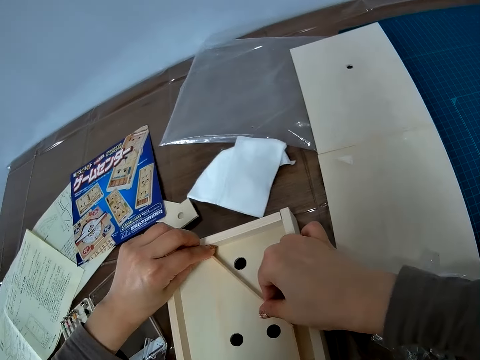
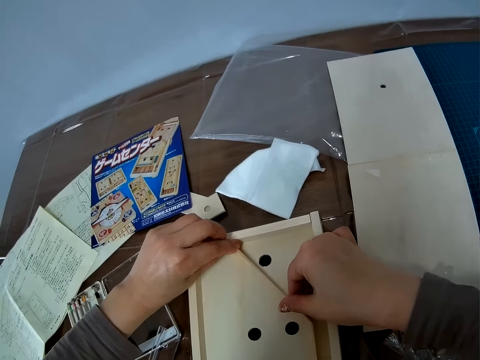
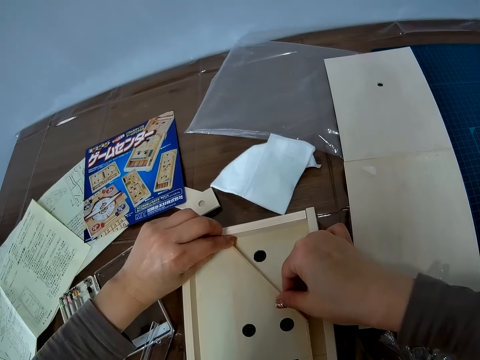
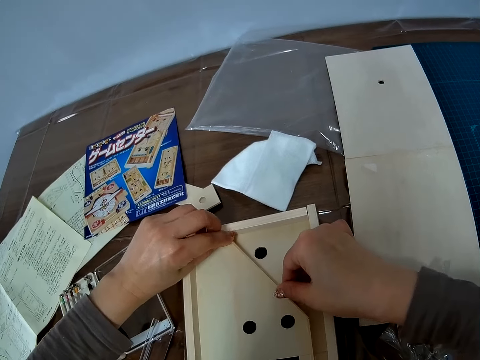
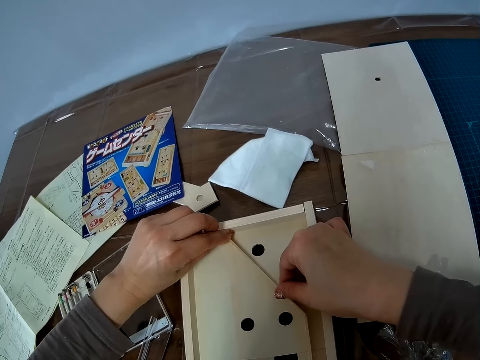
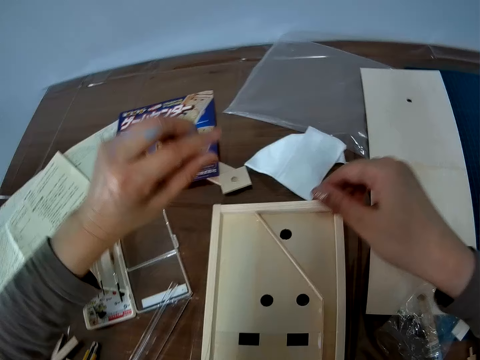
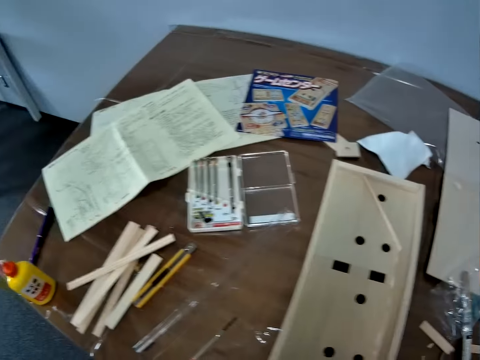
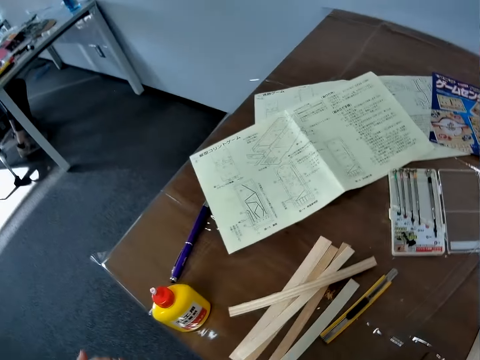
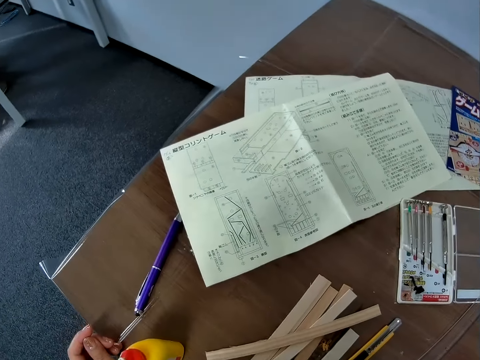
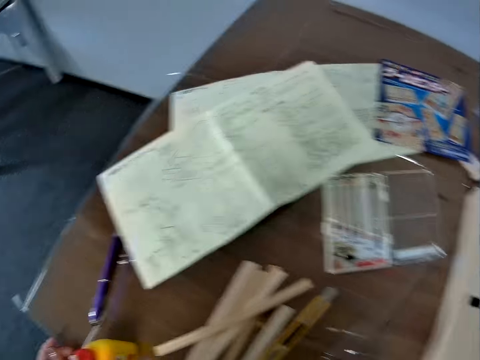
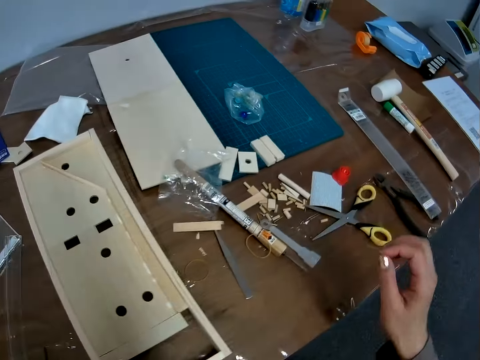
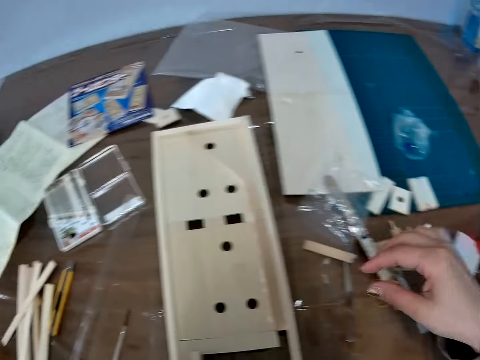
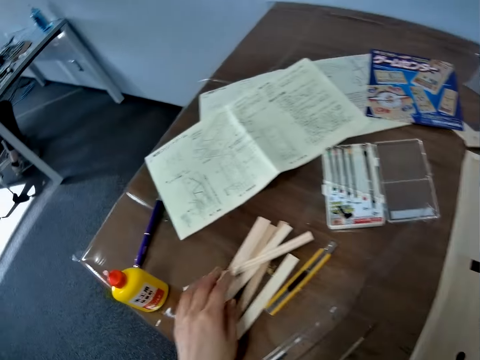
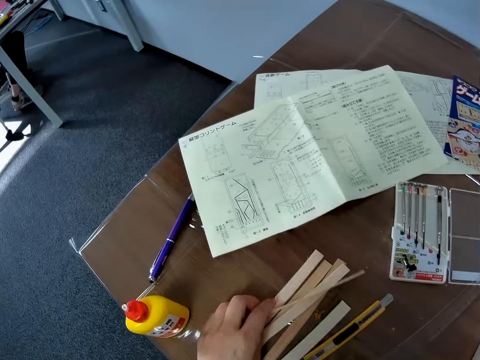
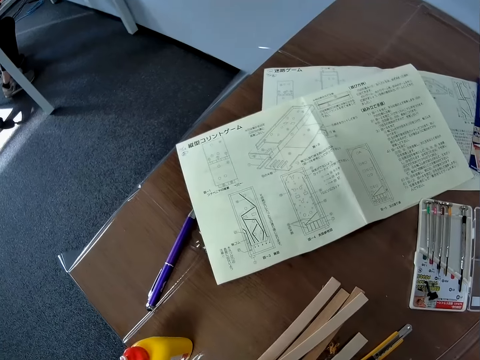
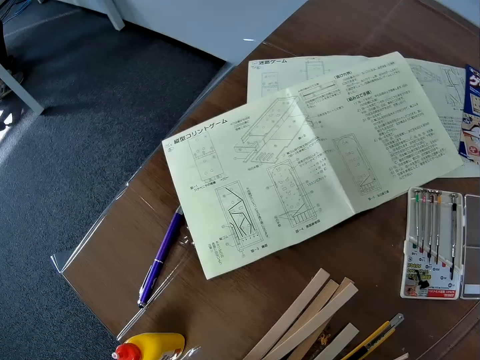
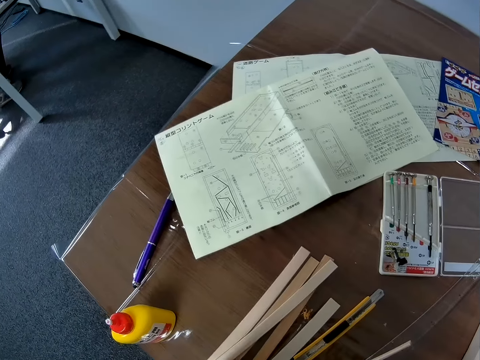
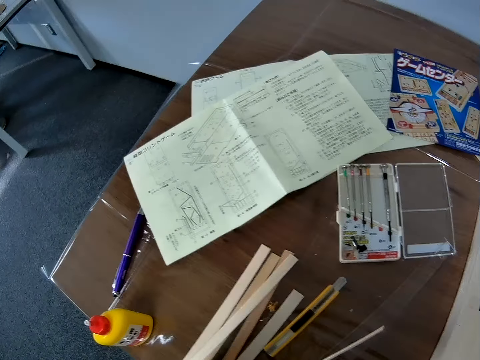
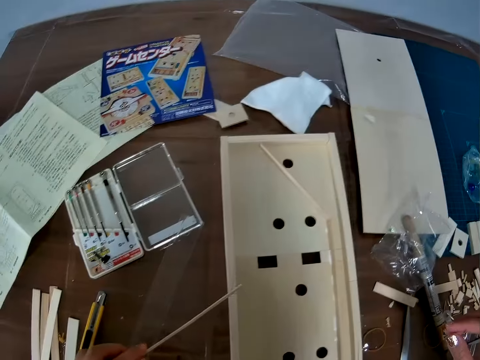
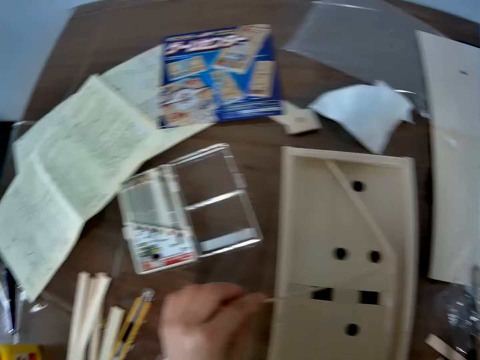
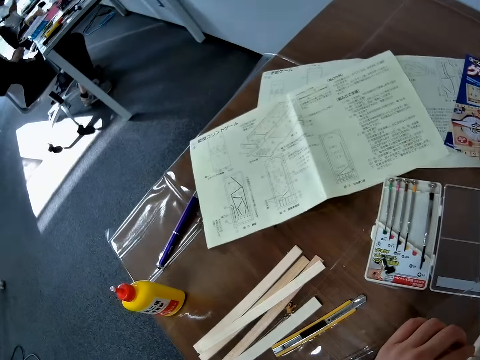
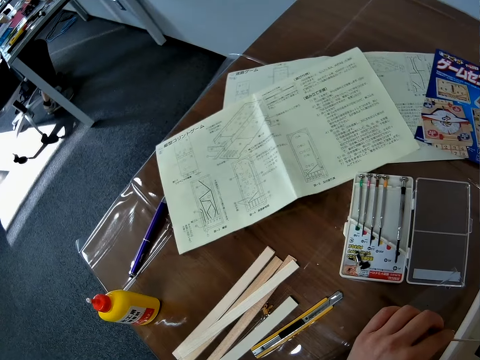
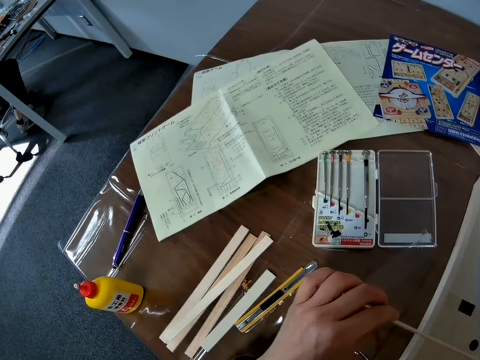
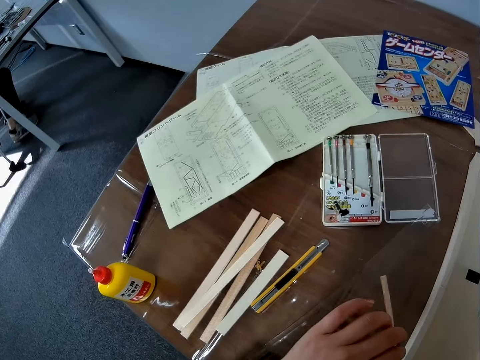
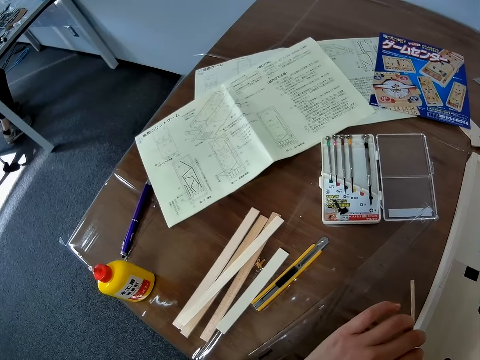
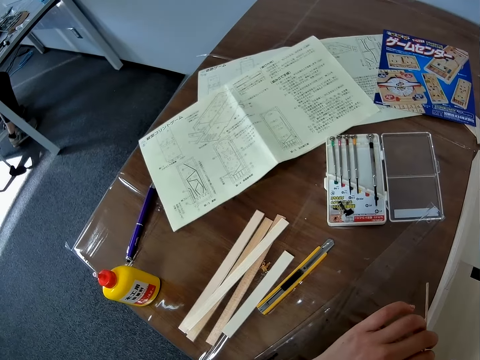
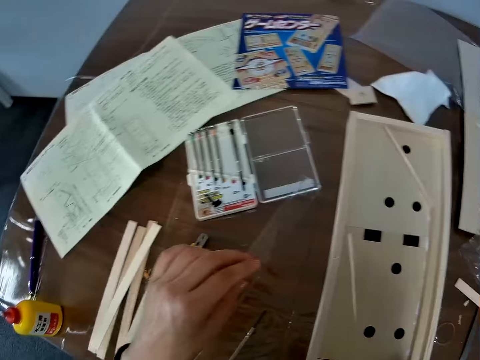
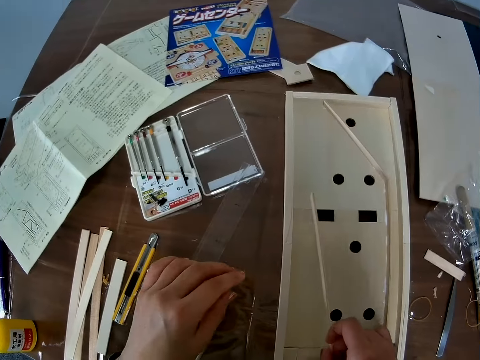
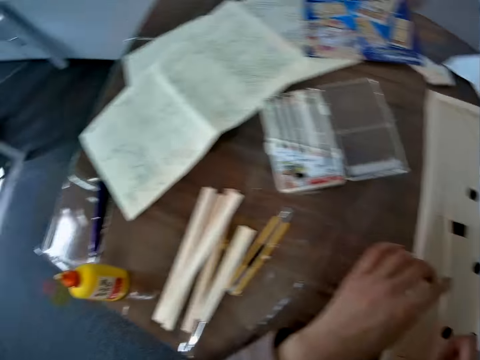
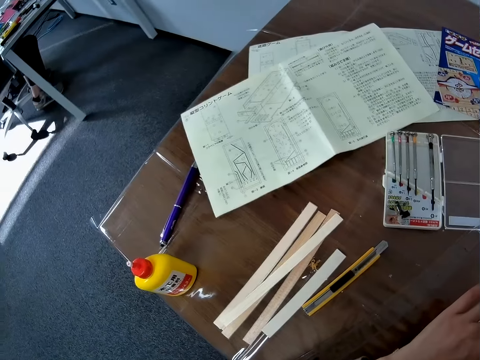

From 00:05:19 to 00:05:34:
The camera wearer looks around the table. They pick up another piece of wood, or woodcraft piece, on the table. They try out the woodcraft piece.

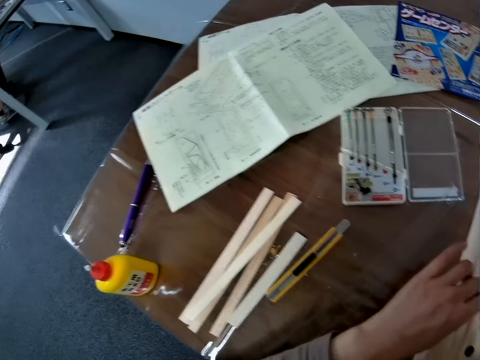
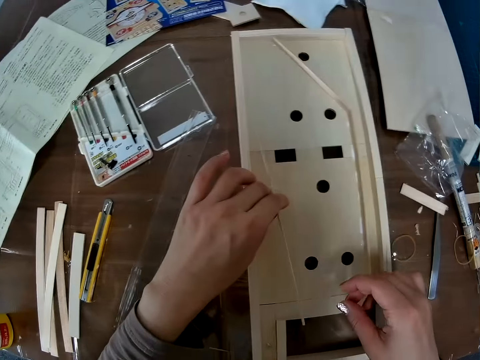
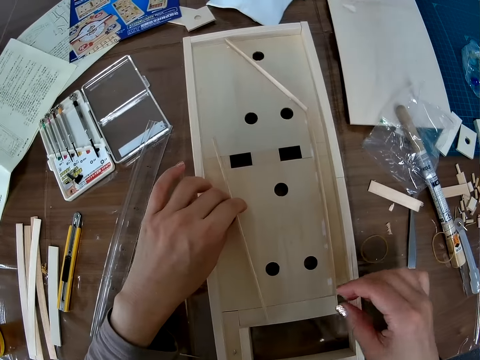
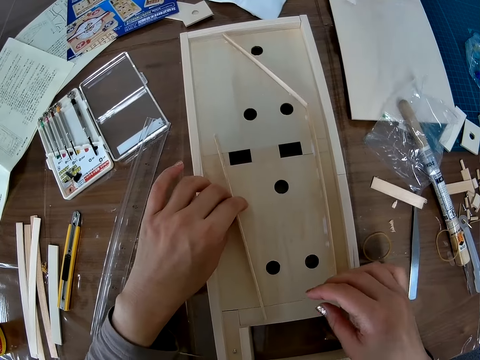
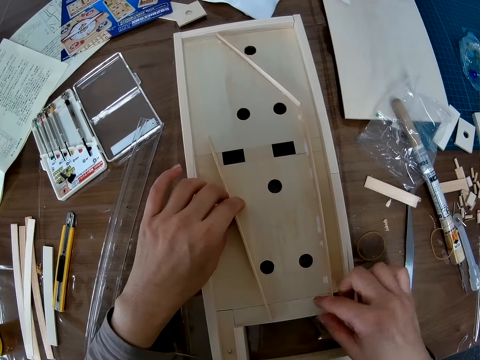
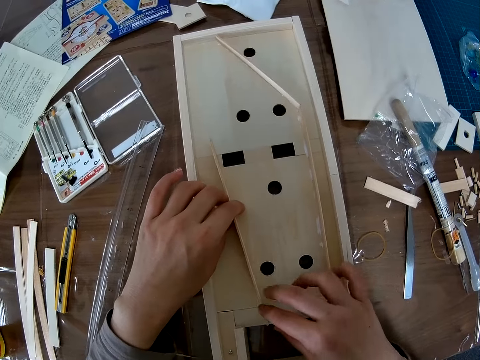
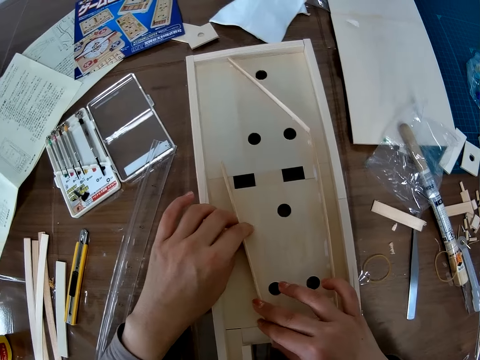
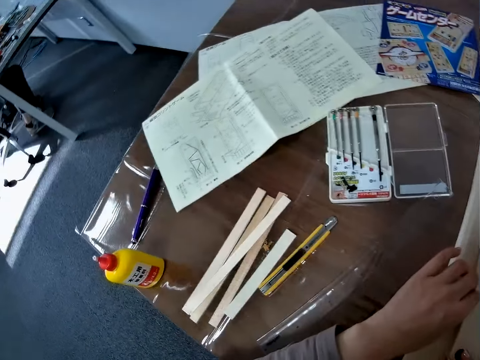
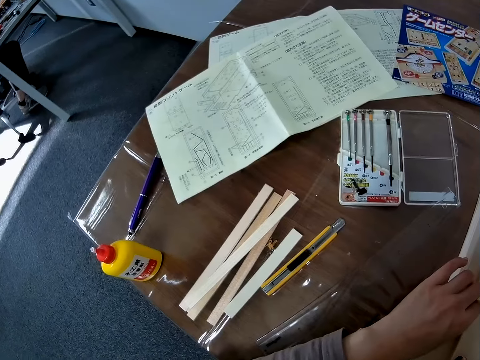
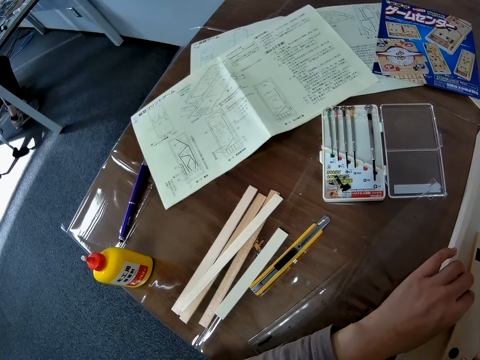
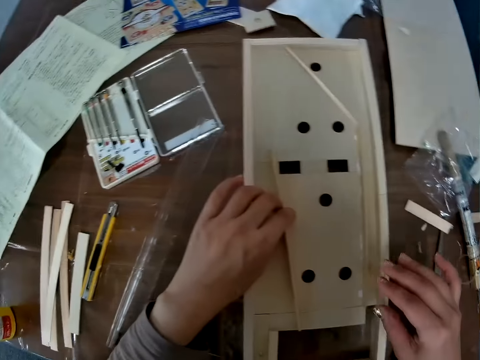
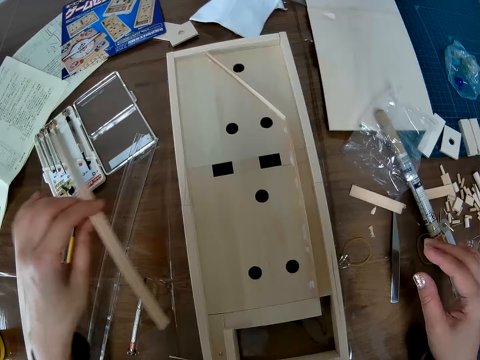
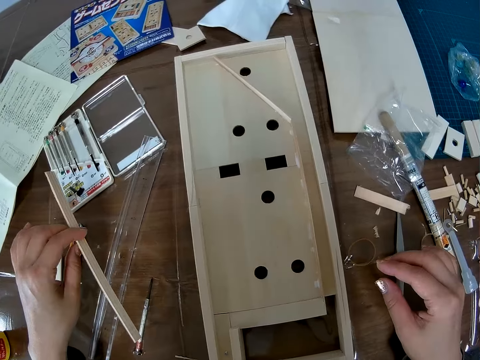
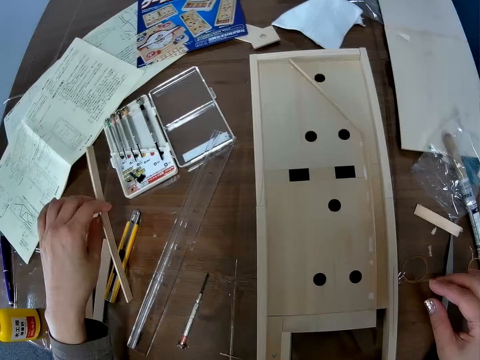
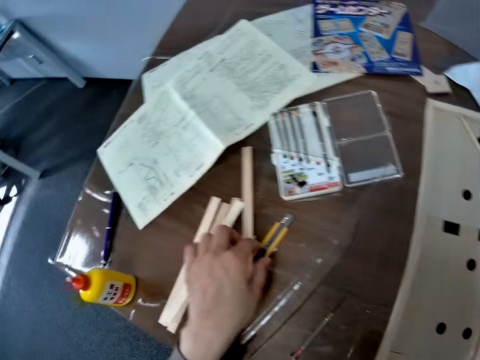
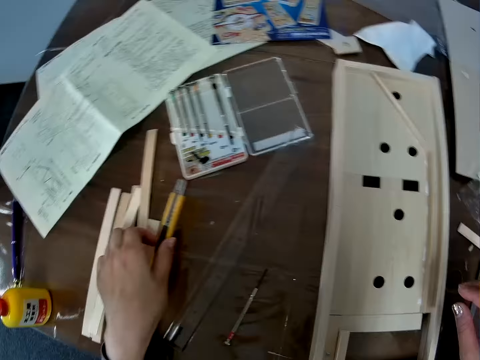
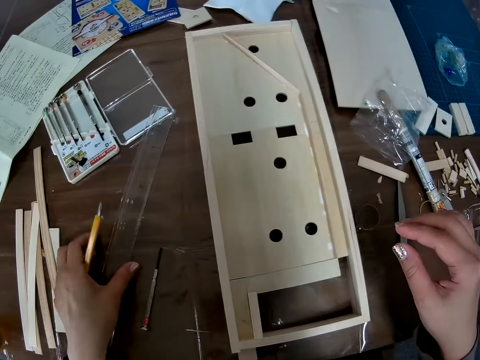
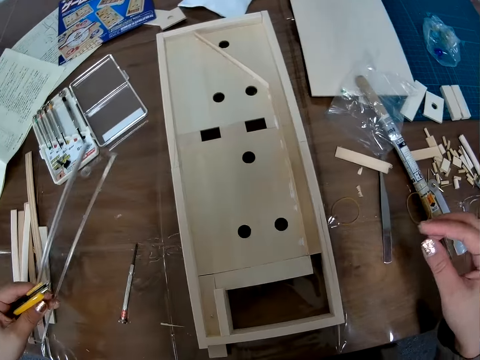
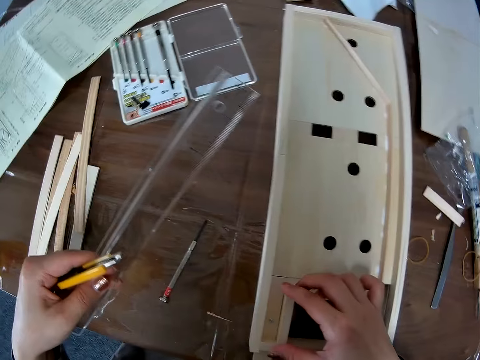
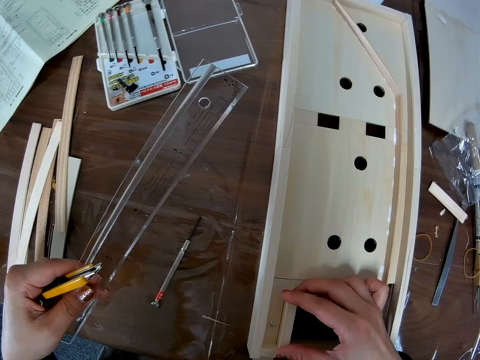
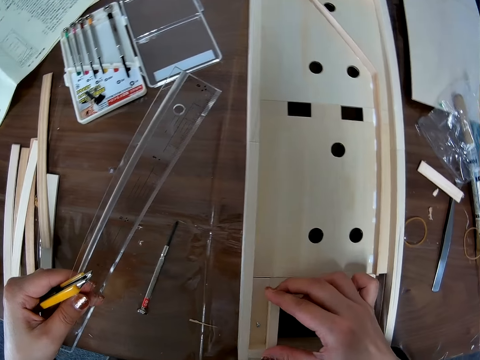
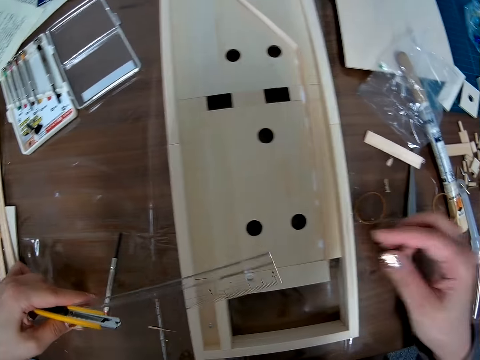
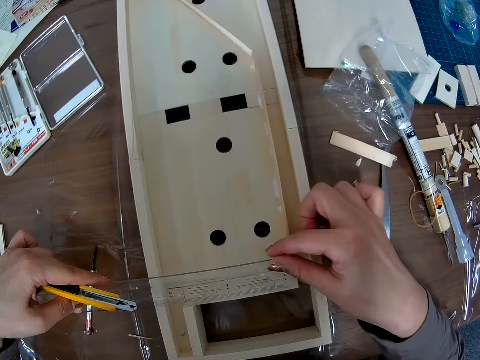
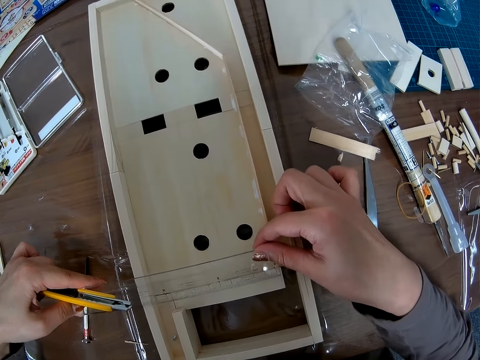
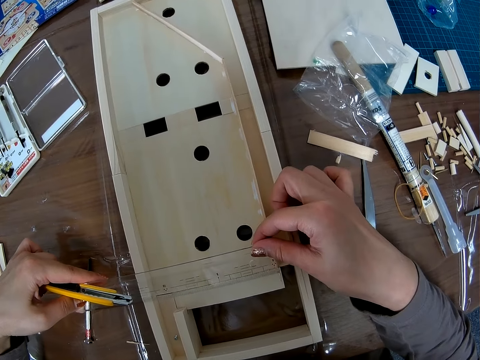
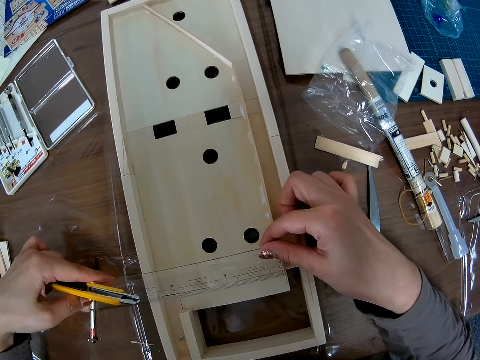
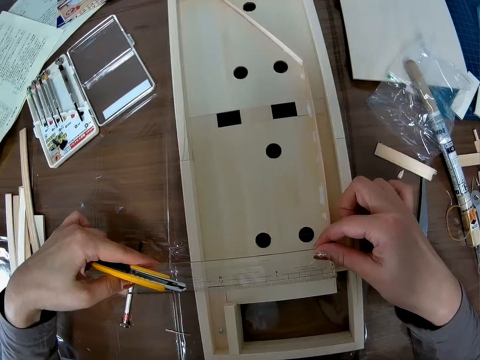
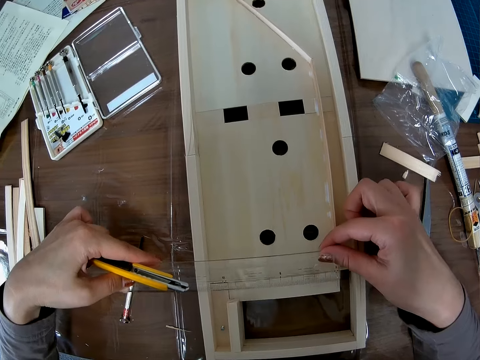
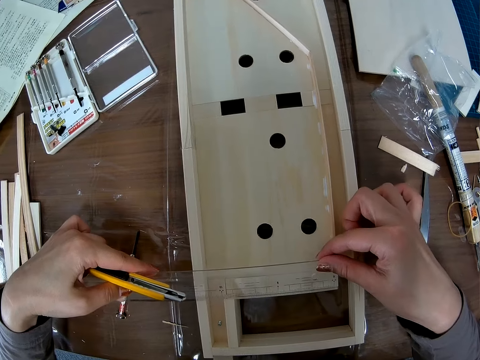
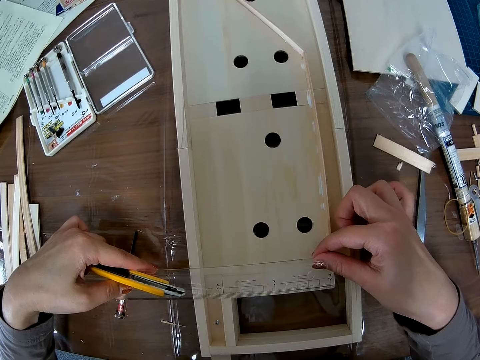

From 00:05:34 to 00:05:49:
The camera wearer places the piece of wood inside the wooden craft. He removes the piece of wood from the wooden craft. He drops the piece of wood on the table. He picks up the precision cutting knife with his left hand on the table. He picks up a scale ruler on the table. He holds the woodcraft board. He uses the ruler to measure onto the woodcraft board. He places the scale ruler on the wooden craft.
